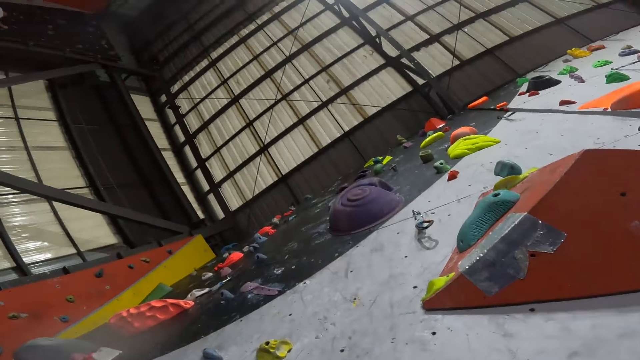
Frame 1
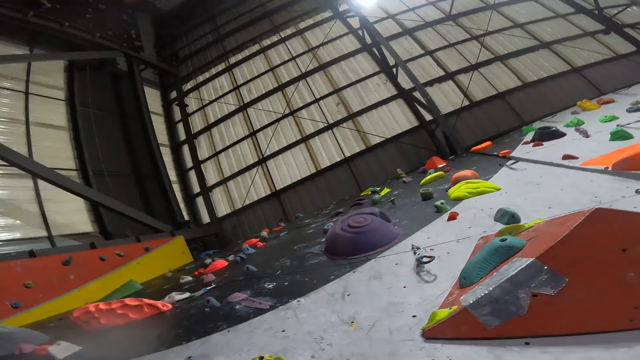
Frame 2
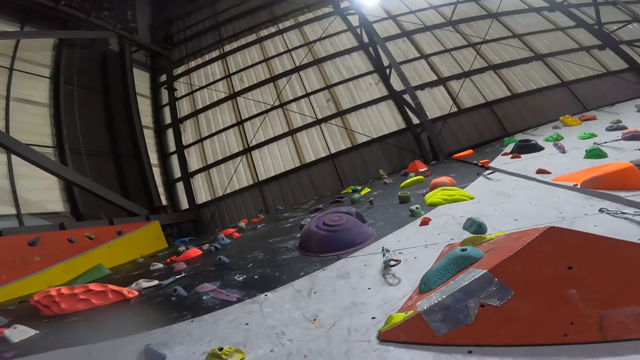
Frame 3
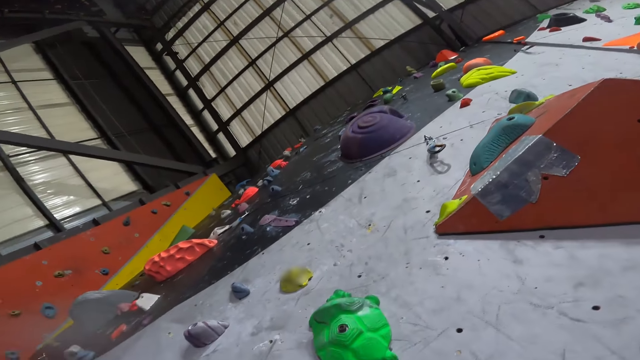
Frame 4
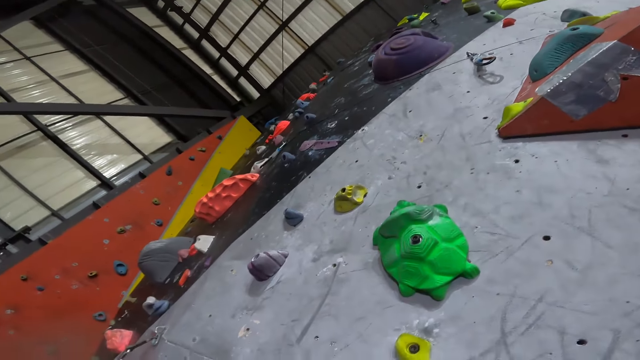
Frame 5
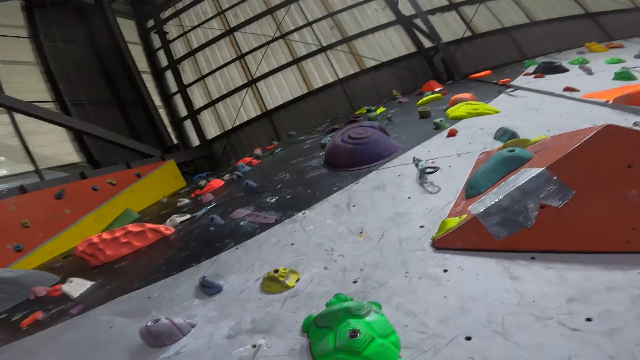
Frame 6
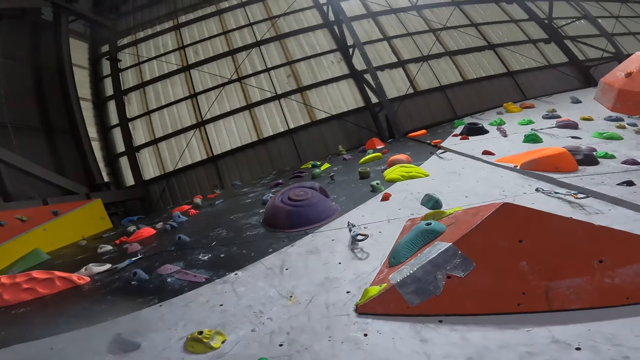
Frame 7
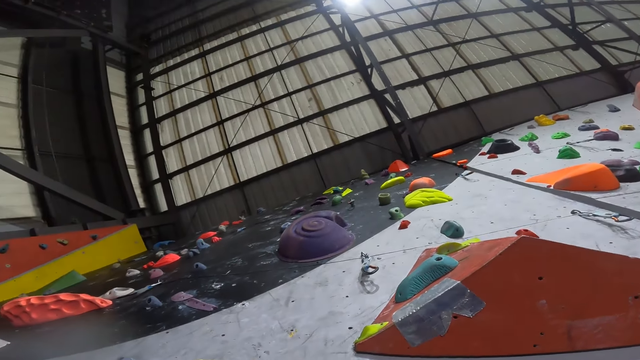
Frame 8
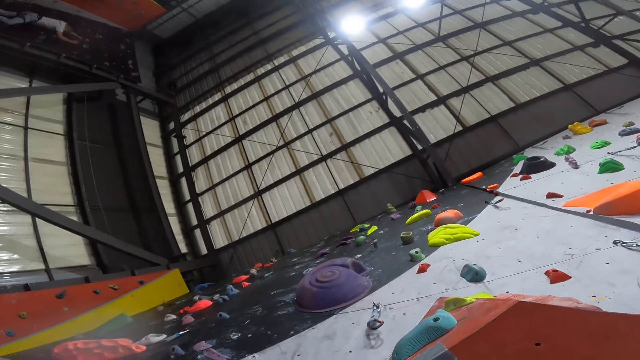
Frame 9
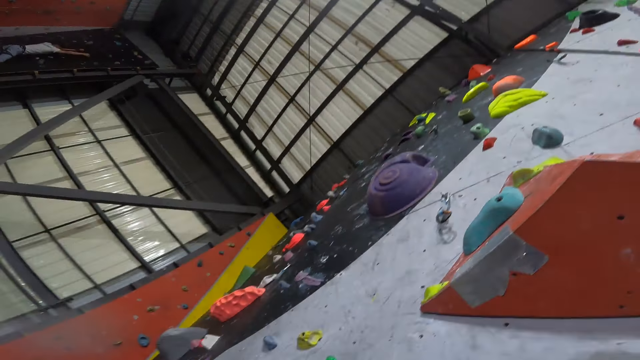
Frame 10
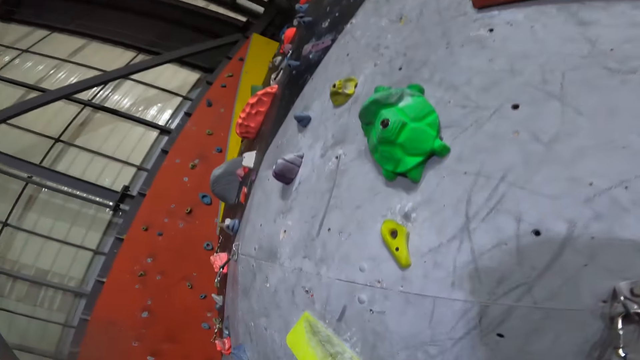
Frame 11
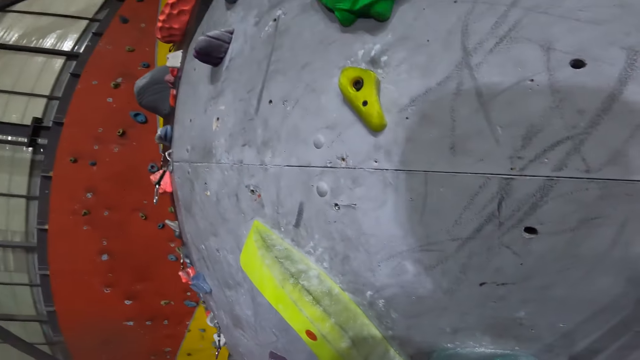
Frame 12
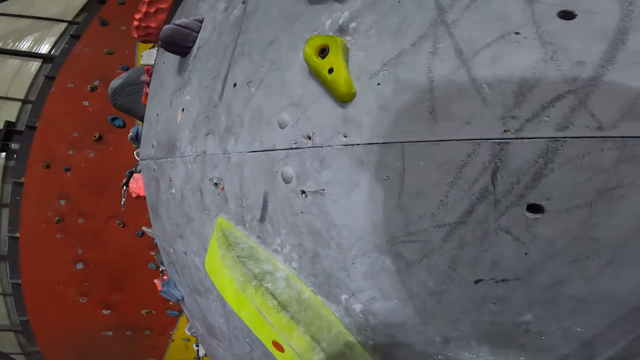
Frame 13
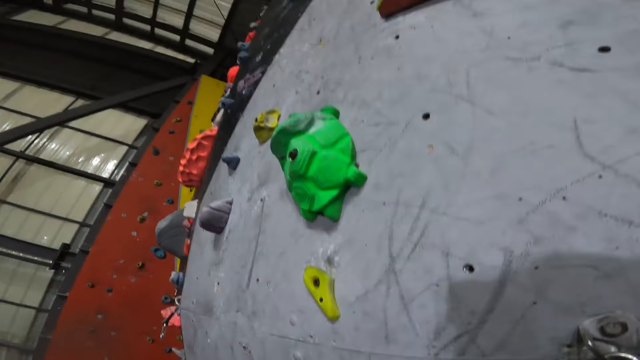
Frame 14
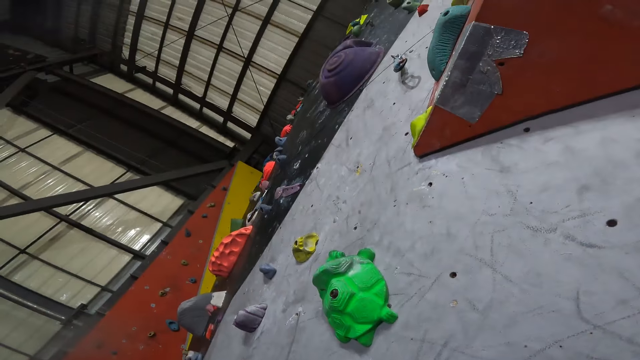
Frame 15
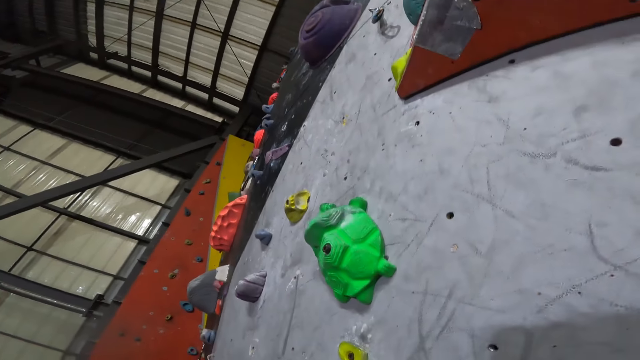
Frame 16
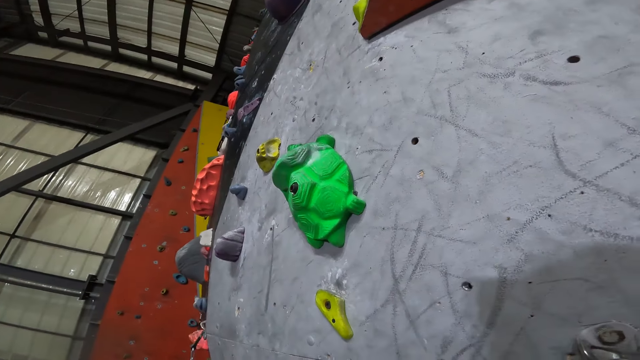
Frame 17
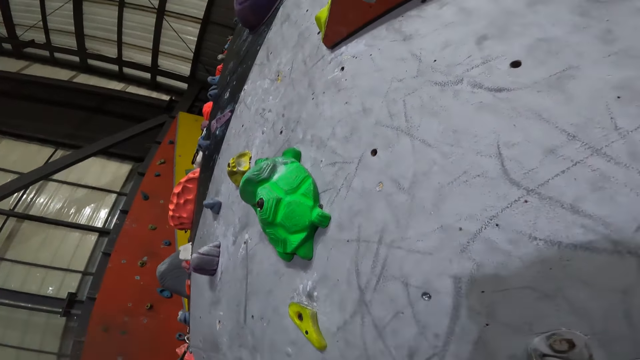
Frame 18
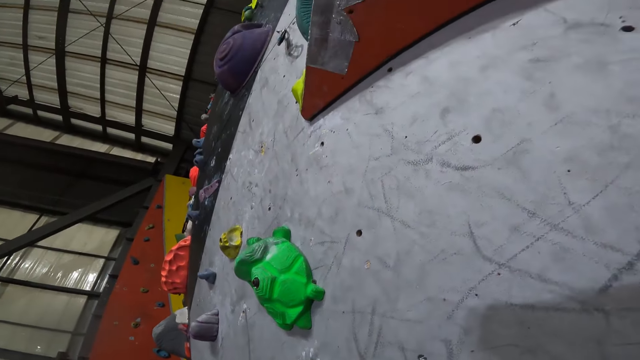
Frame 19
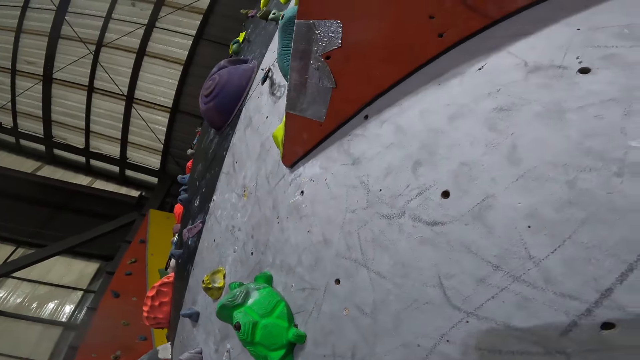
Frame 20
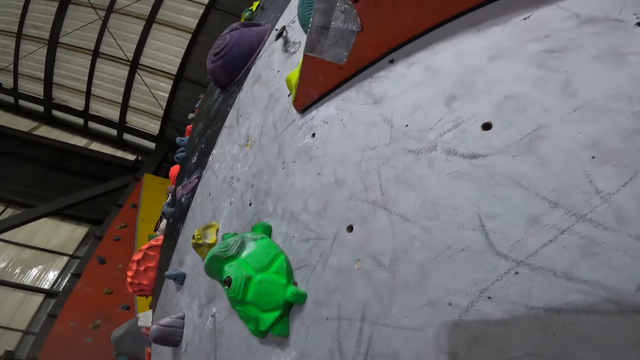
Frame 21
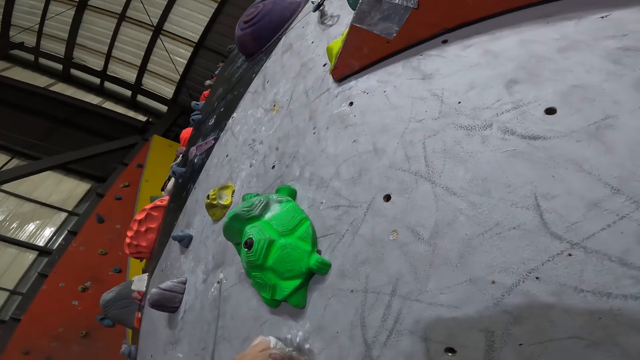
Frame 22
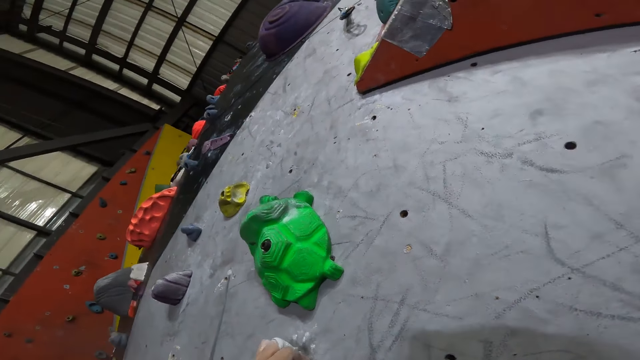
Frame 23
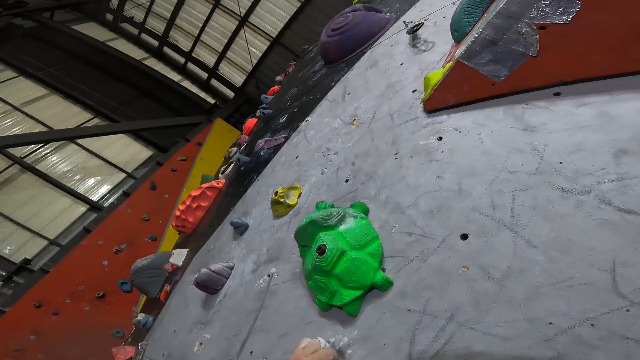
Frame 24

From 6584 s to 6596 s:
The camera wearer looks around the boulder wall. They climb the boulder wall.

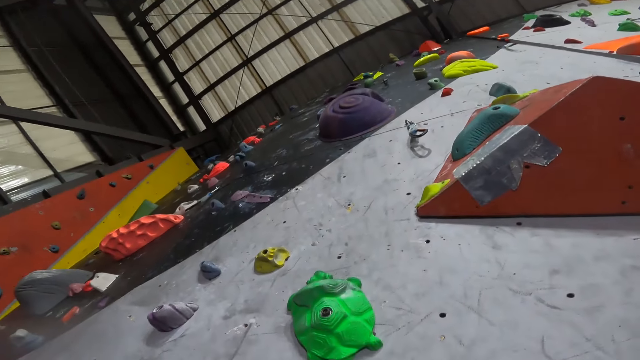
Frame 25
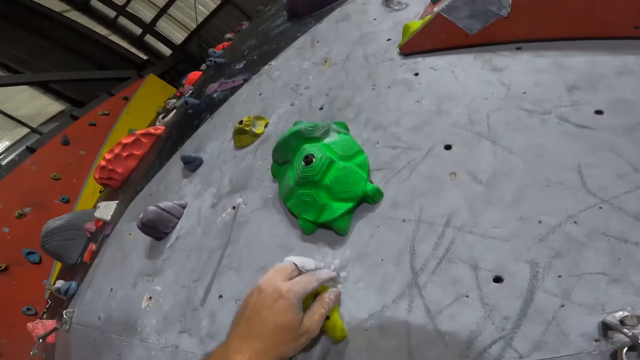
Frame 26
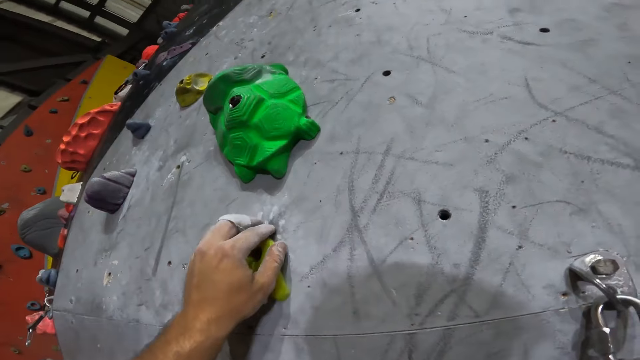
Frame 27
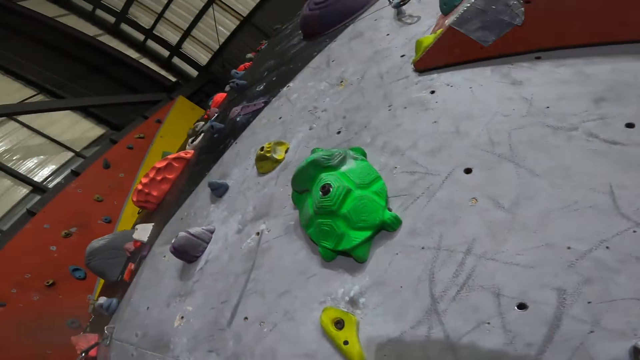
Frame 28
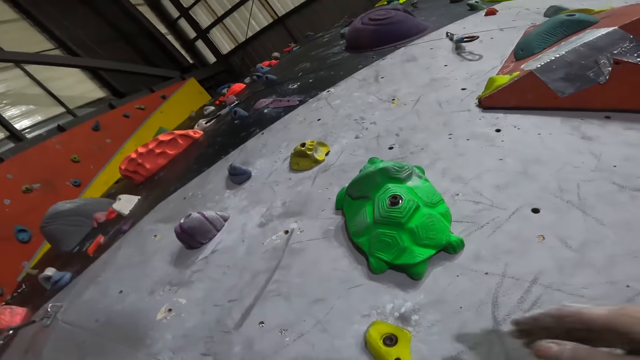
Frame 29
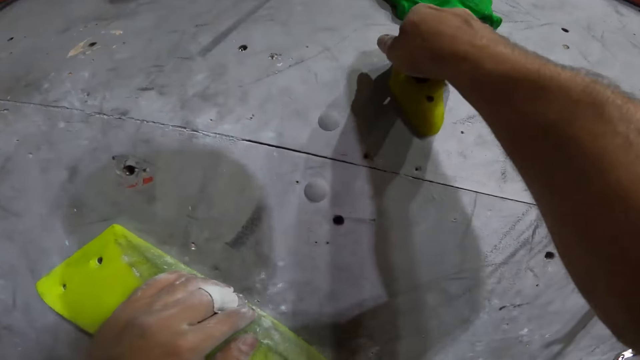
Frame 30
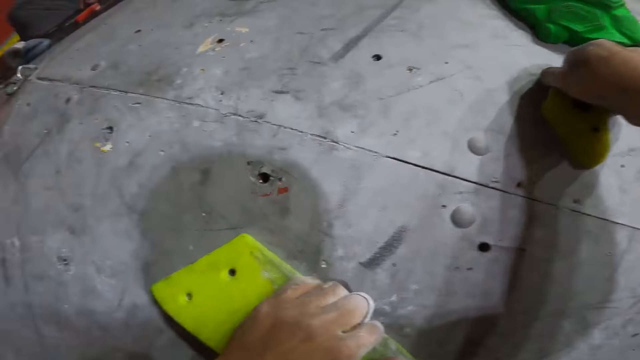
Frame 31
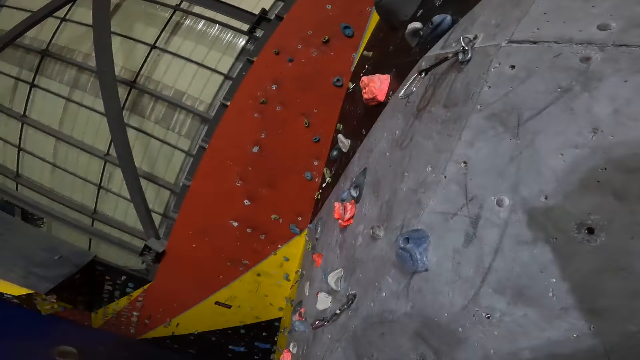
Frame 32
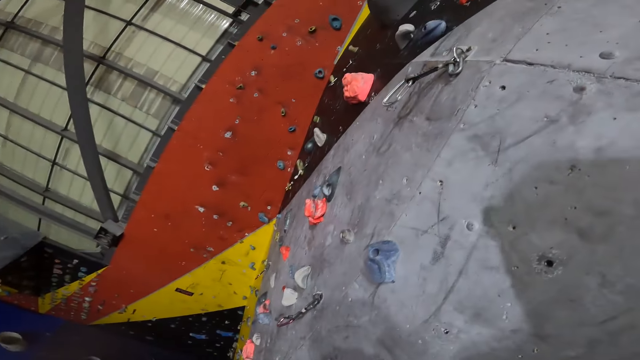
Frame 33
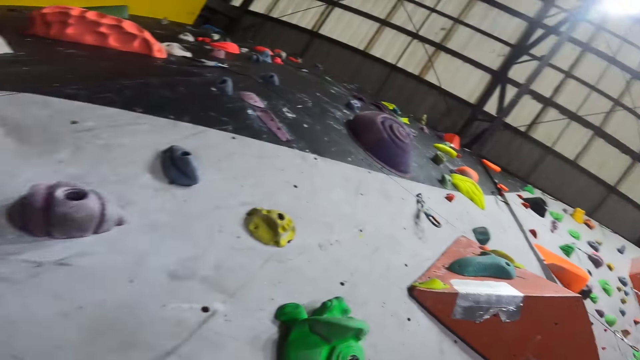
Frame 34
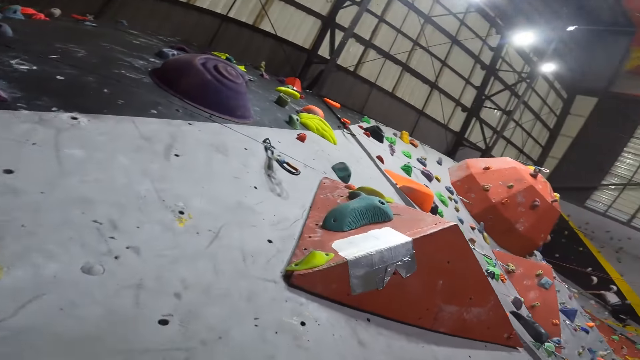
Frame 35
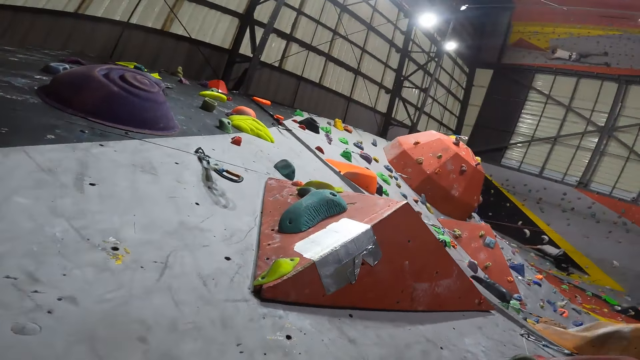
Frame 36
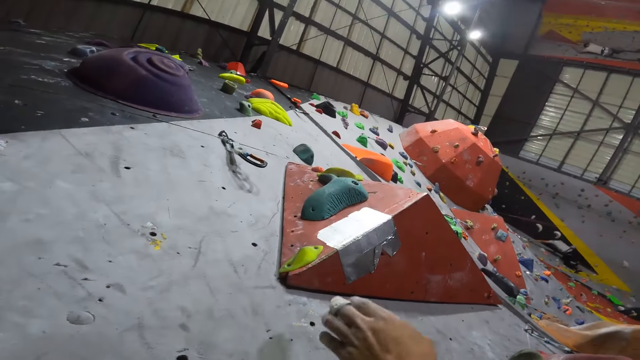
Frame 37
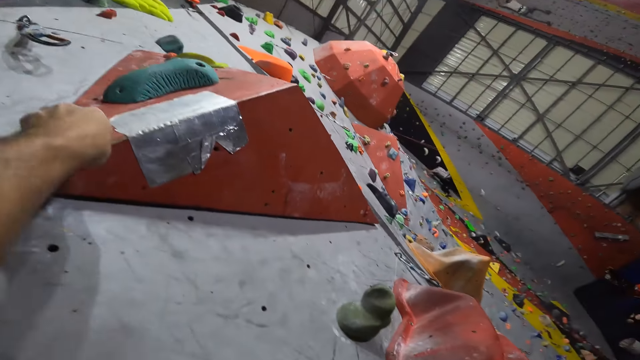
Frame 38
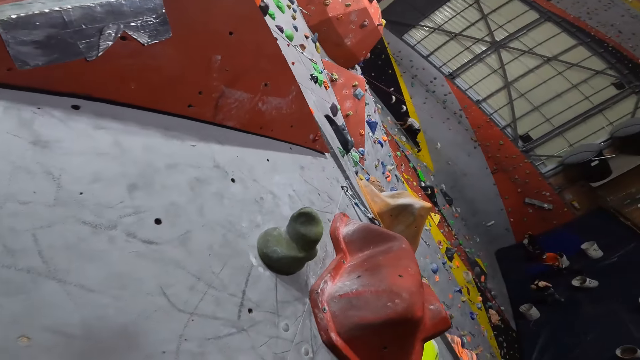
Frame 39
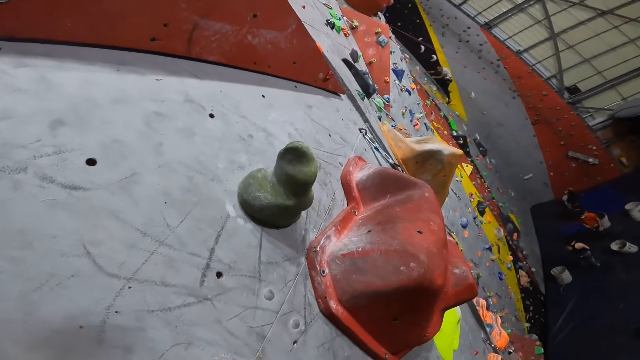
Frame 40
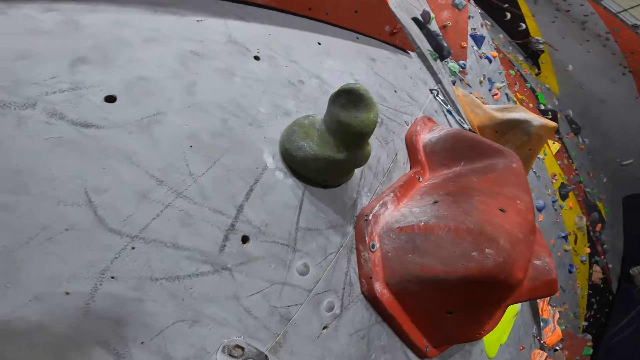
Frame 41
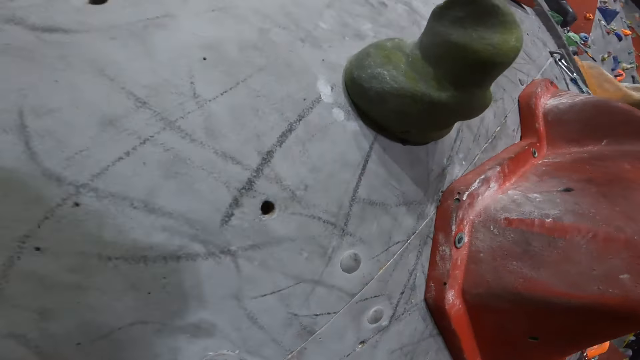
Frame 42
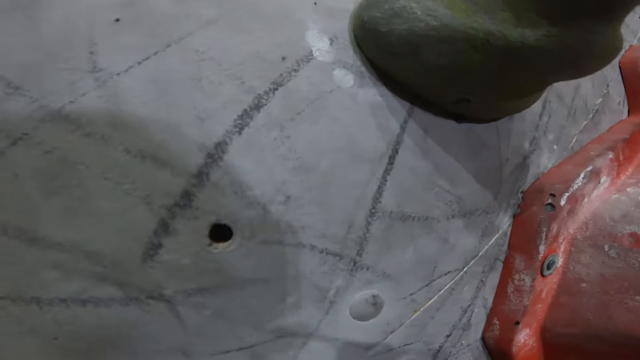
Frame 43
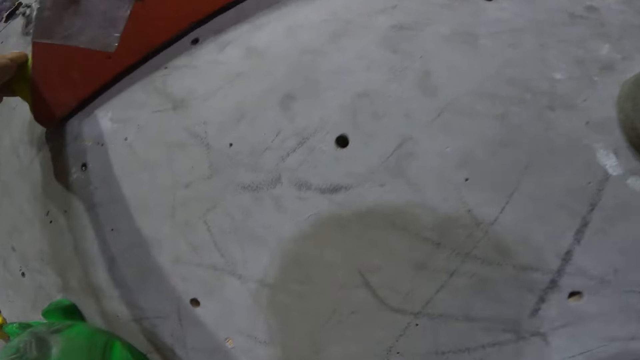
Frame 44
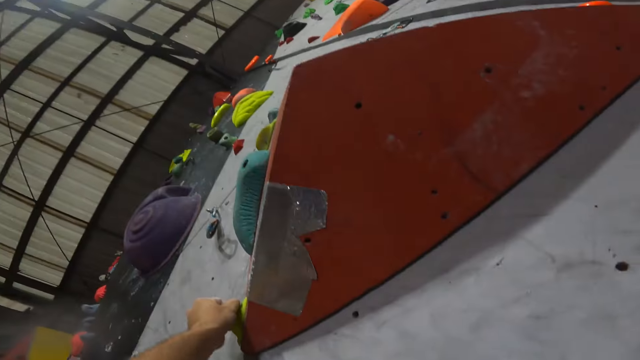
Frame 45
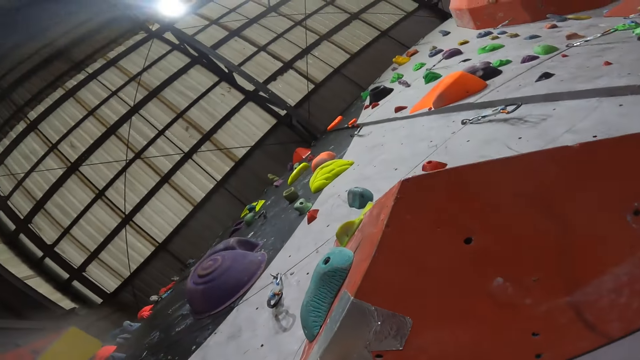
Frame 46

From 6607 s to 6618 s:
The camera wearer climbs the bouldering wall. They look around. They climb the bouldering wall. They look around. They climb the bouldering wall. They look around.
